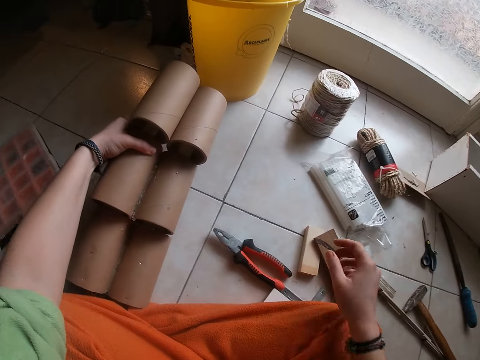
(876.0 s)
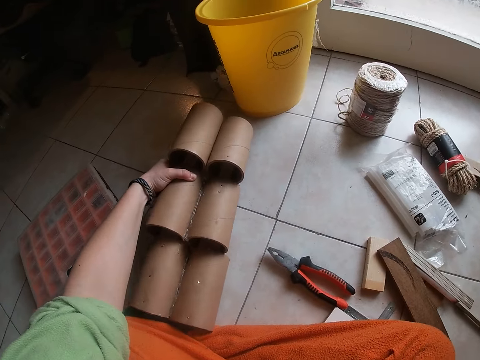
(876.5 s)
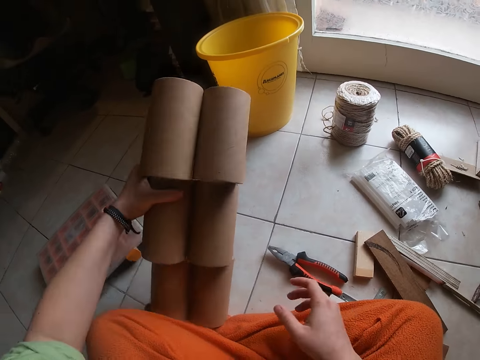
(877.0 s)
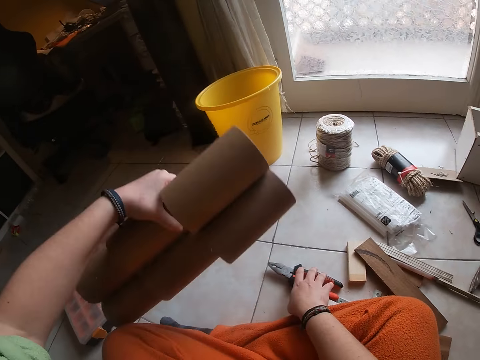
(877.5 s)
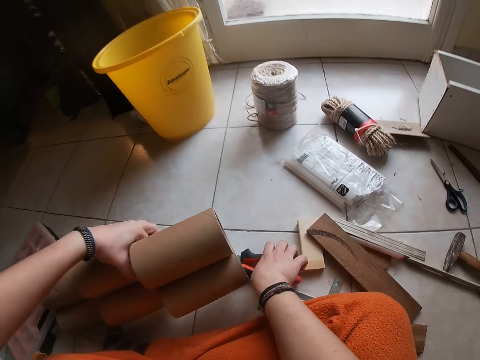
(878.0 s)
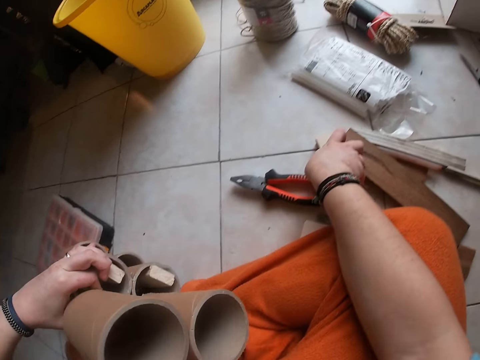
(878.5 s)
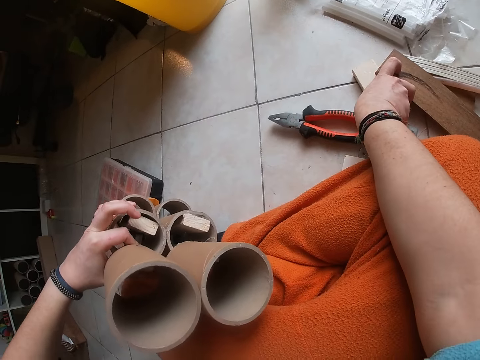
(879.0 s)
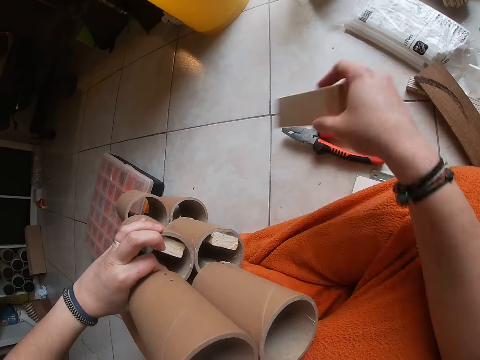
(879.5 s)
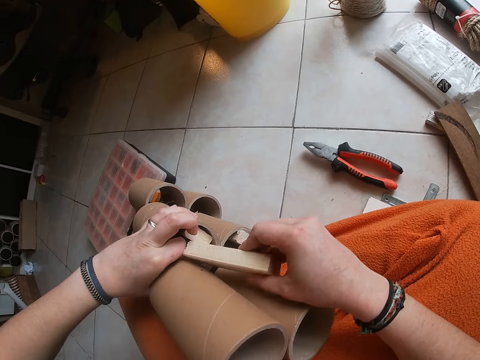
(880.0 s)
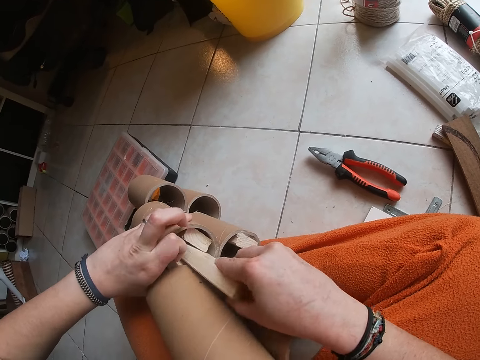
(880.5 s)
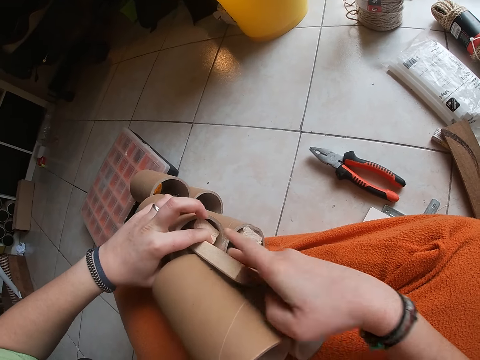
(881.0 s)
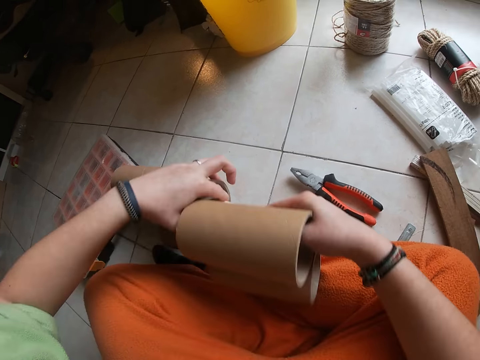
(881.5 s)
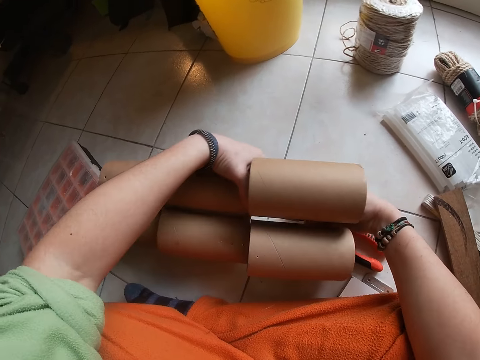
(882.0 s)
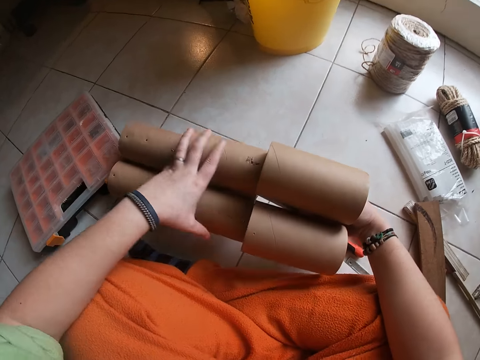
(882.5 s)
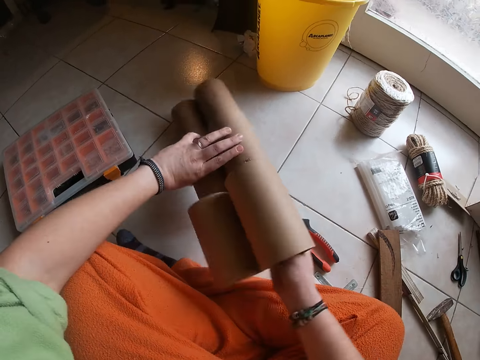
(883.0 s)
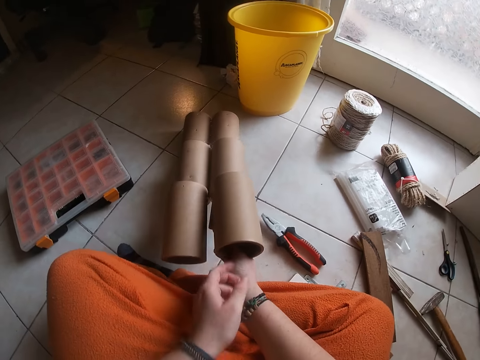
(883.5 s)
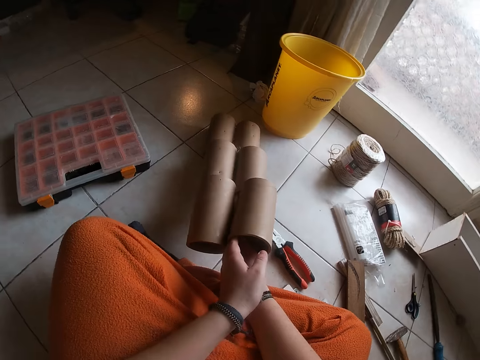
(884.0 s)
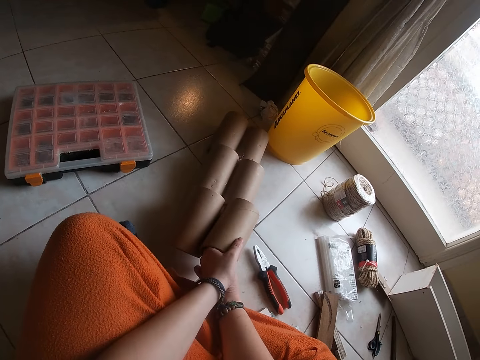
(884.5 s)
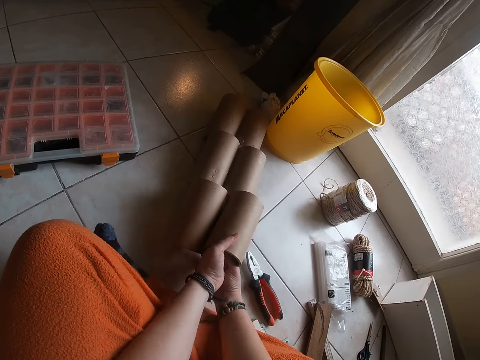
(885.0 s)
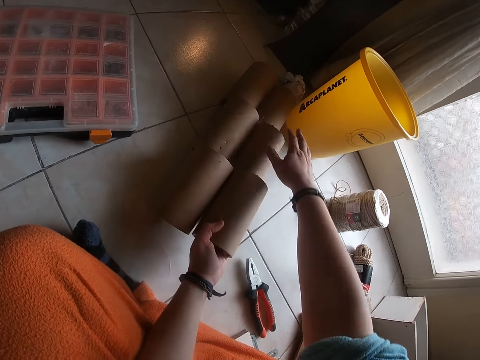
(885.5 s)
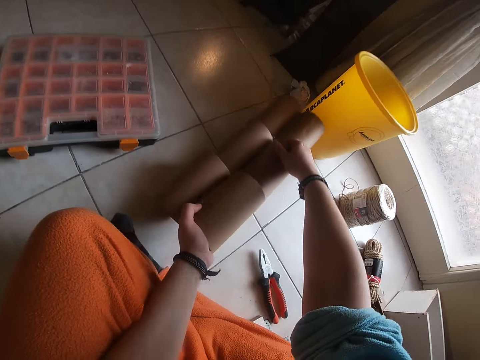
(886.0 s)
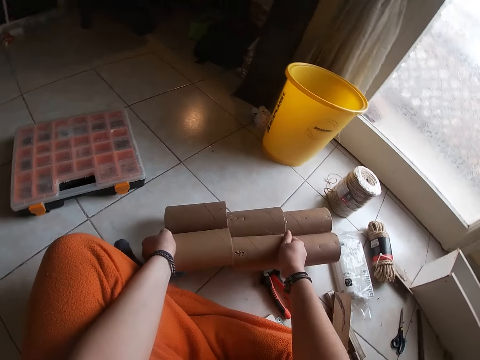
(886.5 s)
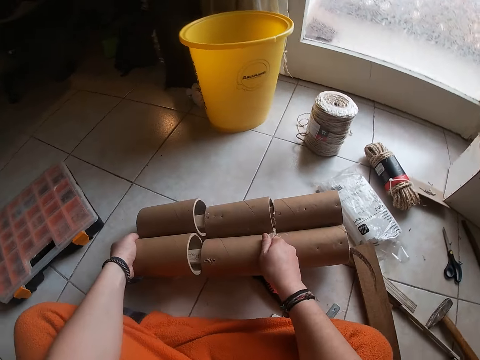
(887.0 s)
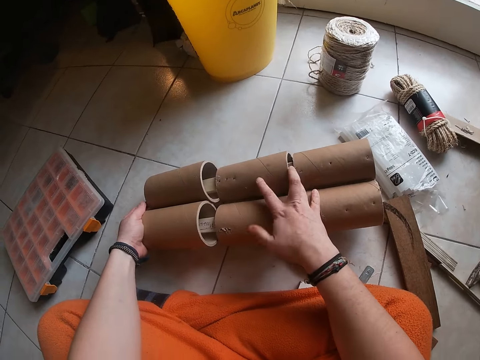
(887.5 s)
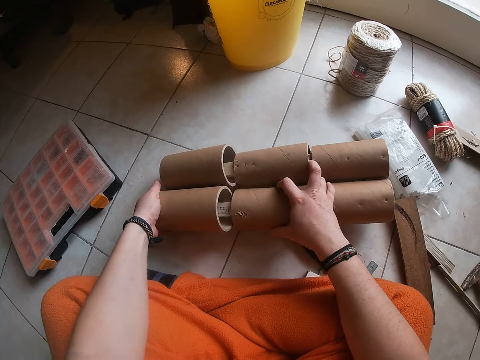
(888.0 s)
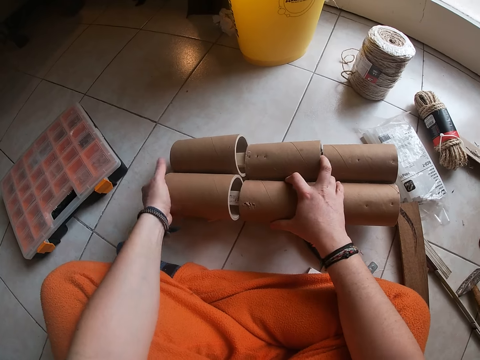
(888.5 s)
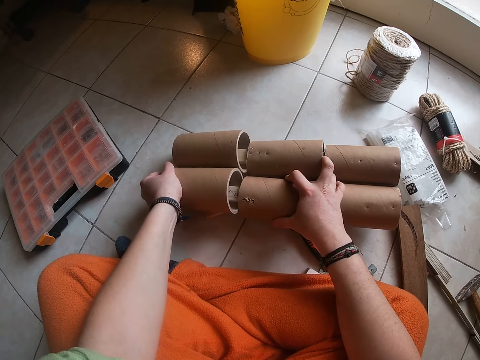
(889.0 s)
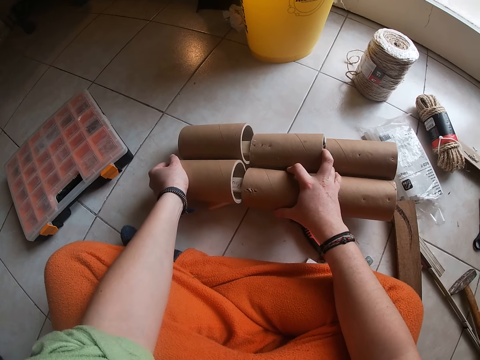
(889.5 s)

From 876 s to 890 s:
The camera wearer adjusts the stack of cardboard tubes on the floor with her left hand. She lifts the model. She moves the pliers. She touches the pliers on the floor with her right hand. She picks a piece of wood from the floor with her right hand. She attaches the piece of wood to the stack of cardboard tubes with both hands. She adjusts the stack of cardboard tubes on the floor with both hands. She holds the model with both hands.

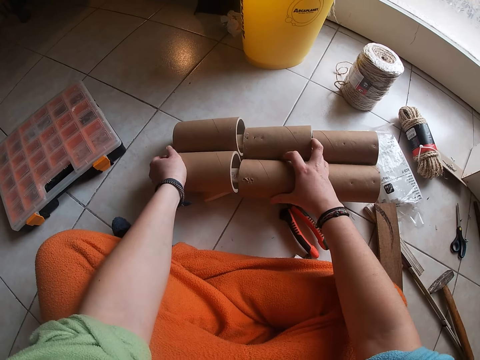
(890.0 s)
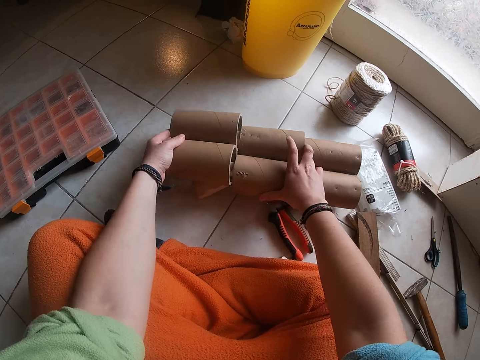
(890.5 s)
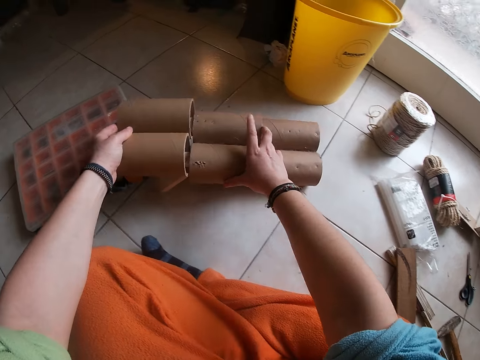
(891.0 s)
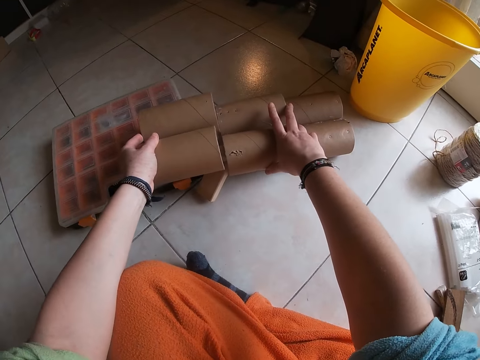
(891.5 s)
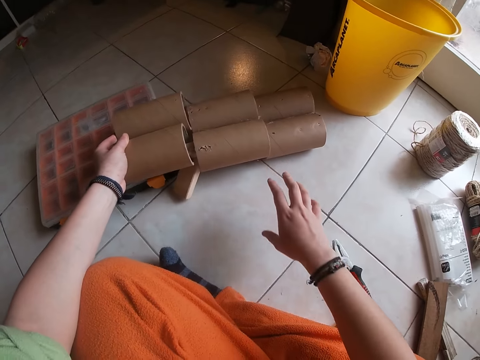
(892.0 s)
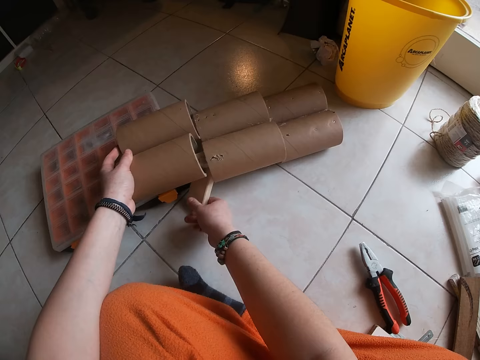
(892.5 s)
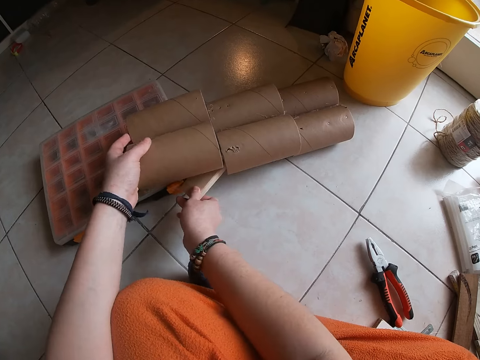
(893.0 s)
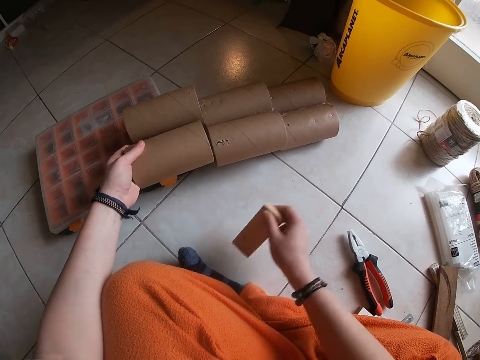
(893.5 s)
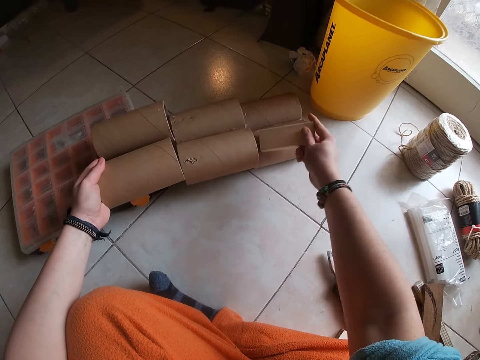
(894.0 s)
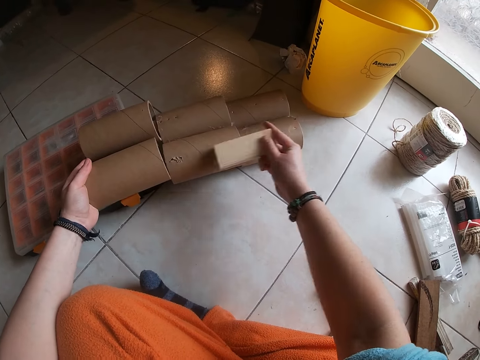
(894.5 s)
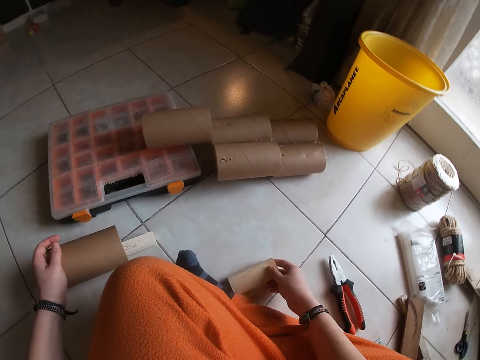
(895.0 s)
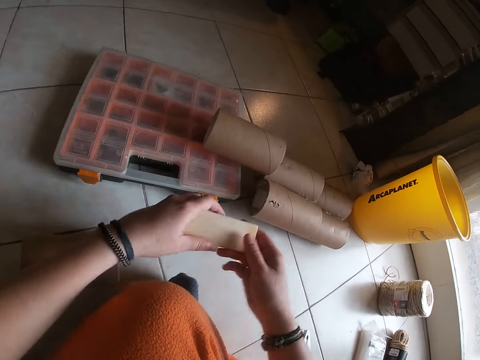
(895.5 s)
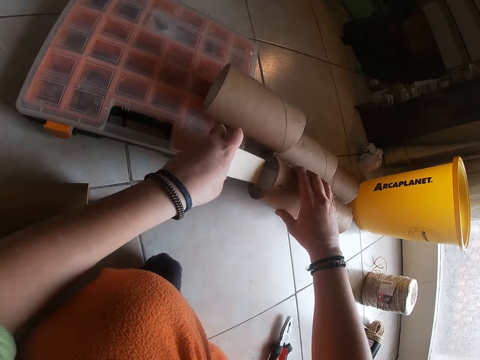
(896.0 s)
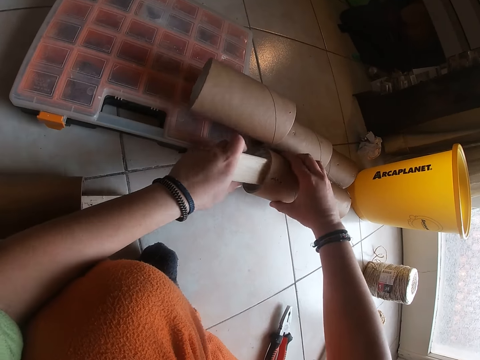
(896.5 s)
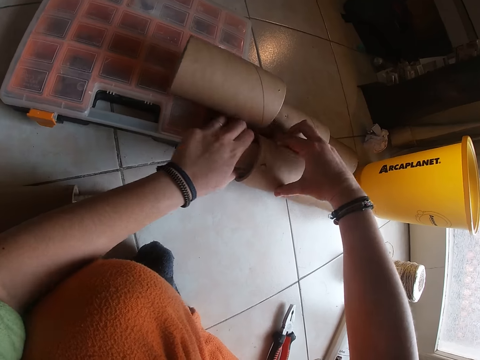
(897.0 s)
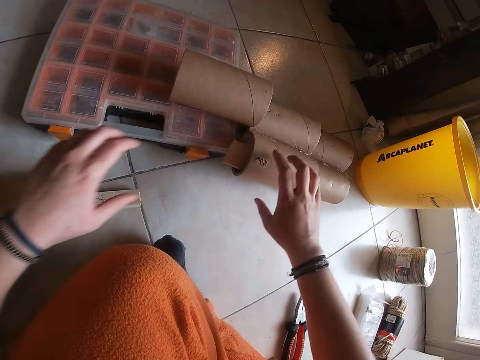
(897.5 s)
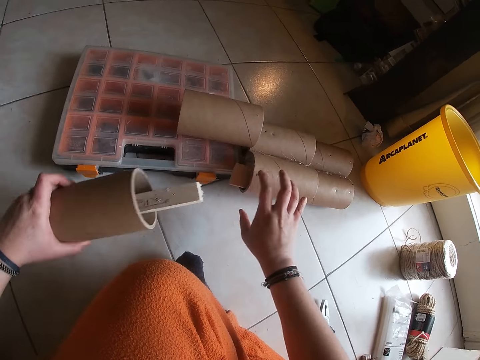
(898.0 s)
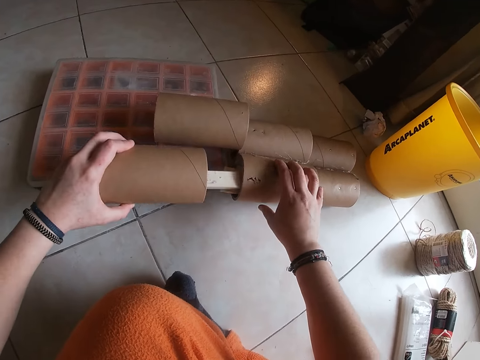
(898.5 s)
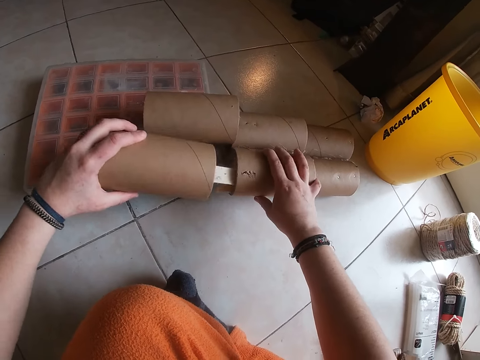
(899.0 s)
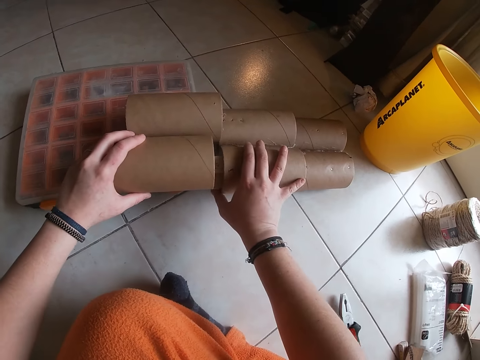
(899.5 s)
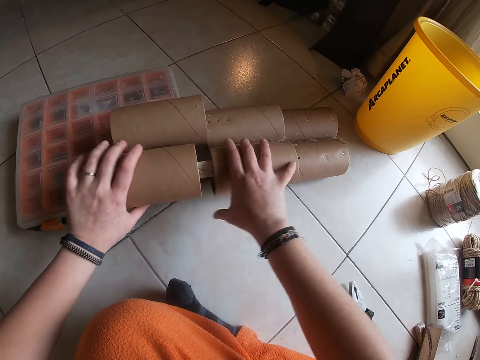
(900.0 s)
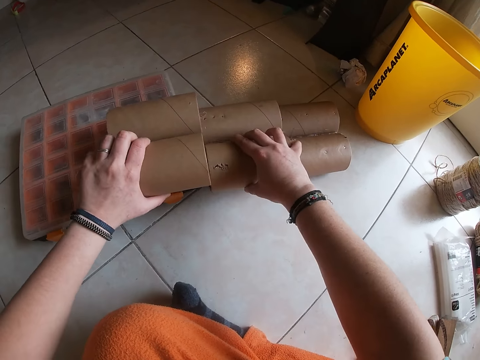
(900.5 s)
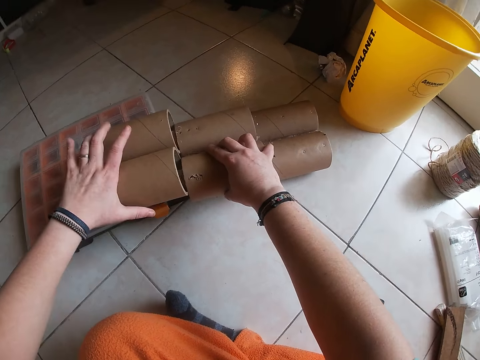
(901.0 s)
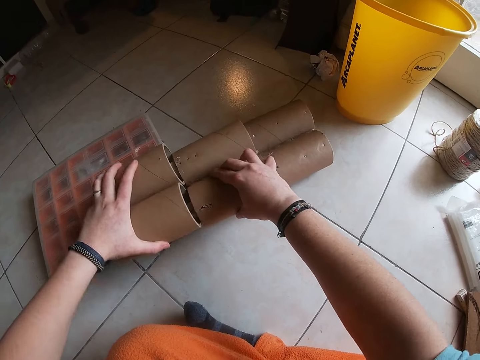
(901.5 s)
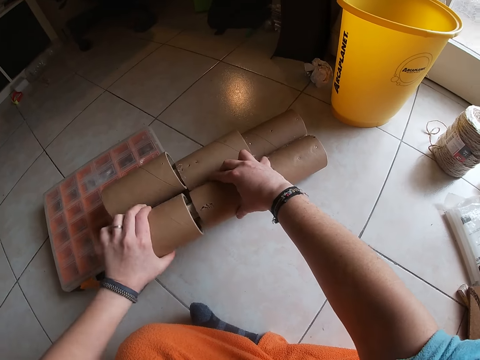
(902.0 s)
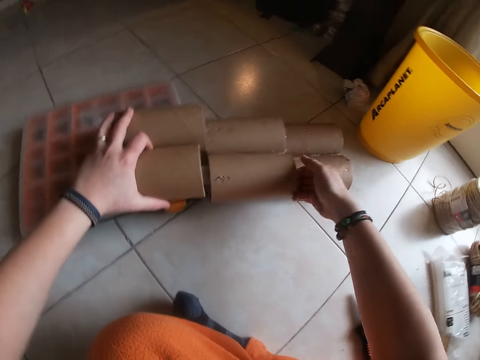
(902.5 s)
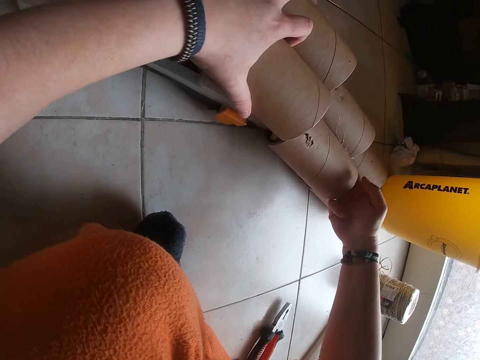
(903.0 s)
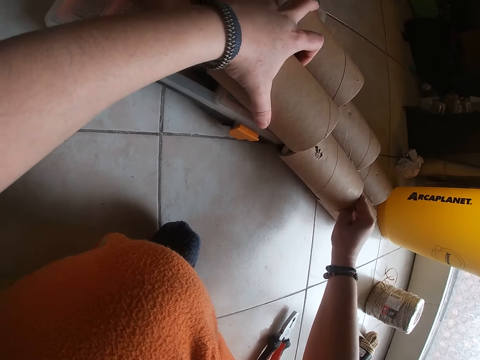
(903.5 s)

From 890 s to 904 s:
The camera wearer moves the model. She changes the position of the wood in the stack of cardboard tubes on the floor with her right hand. She pulls the wood. She separates the cardboard tube on the floor from the stack of cardboard tubes with her left hand. She holds the wood with the other hand. She inserts the wood in the model. She attaches the cardboard tube to the stack of cardboard tubes on the floor with both hands. She picks the model piece.
